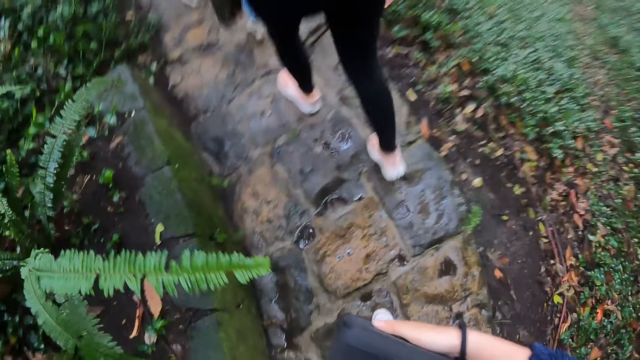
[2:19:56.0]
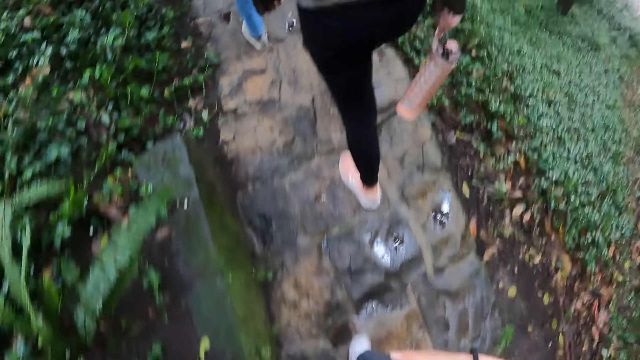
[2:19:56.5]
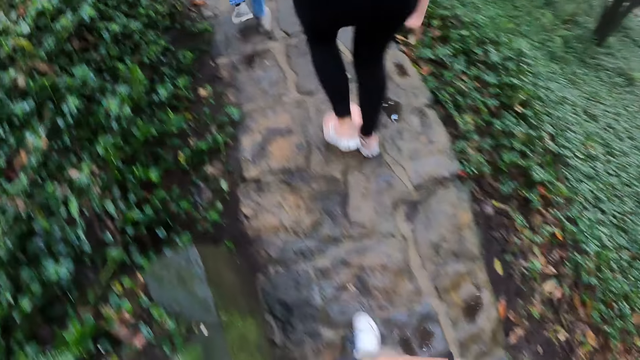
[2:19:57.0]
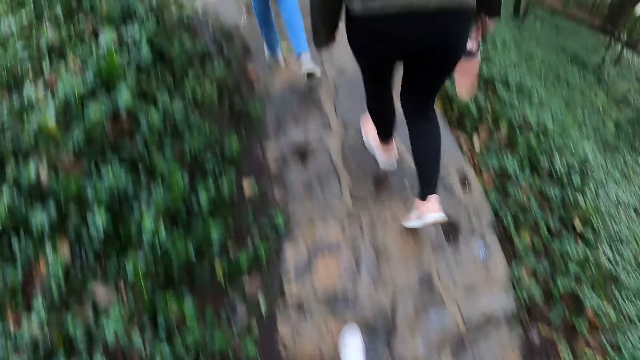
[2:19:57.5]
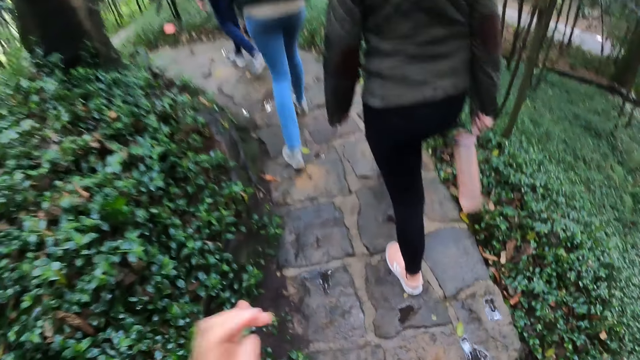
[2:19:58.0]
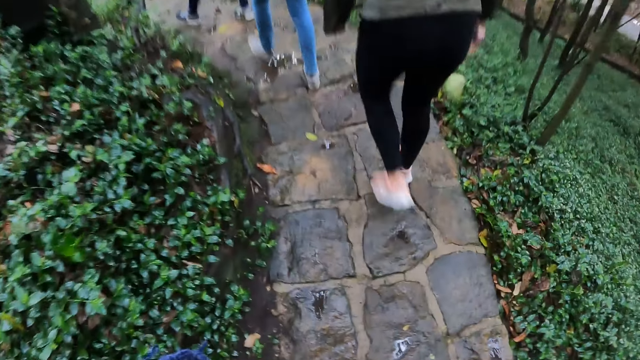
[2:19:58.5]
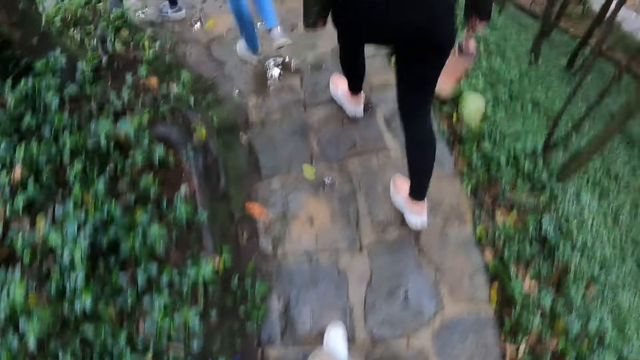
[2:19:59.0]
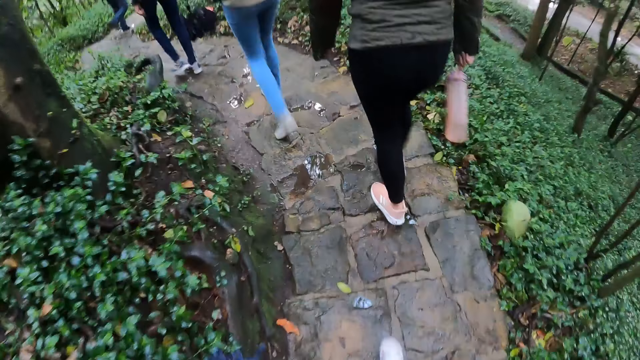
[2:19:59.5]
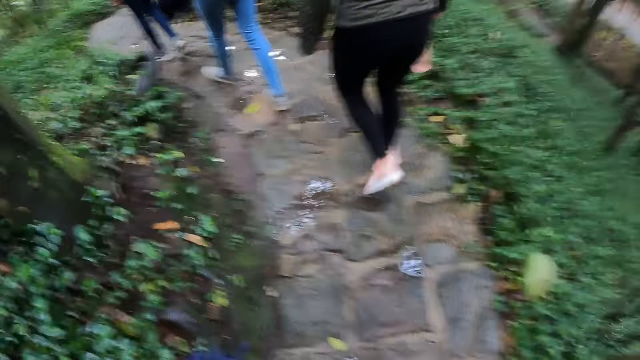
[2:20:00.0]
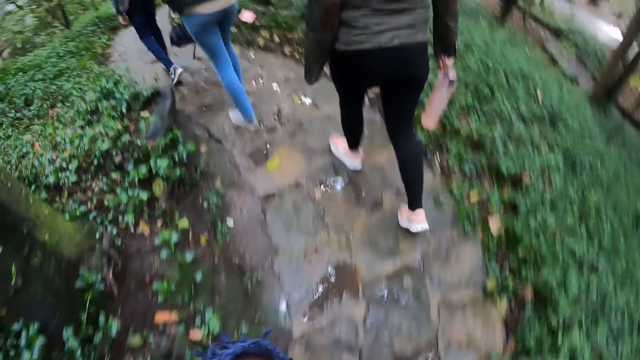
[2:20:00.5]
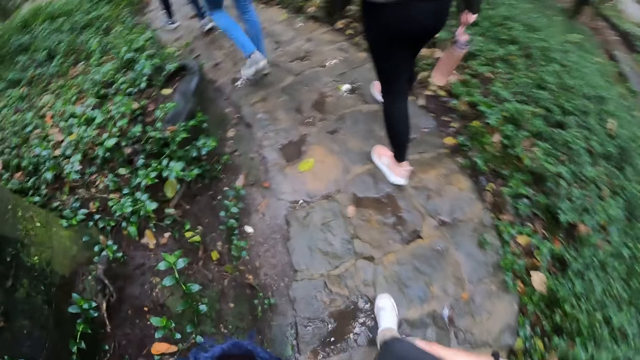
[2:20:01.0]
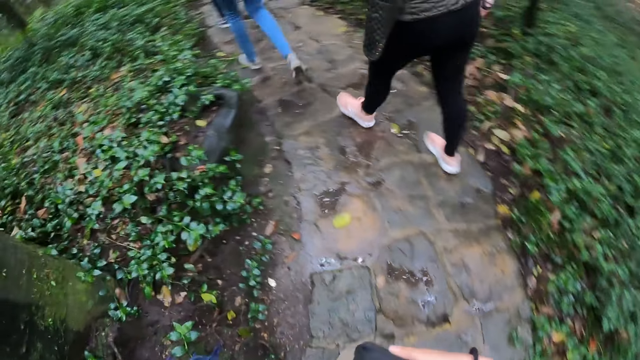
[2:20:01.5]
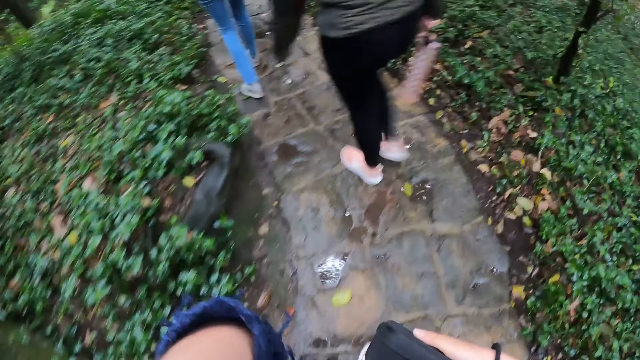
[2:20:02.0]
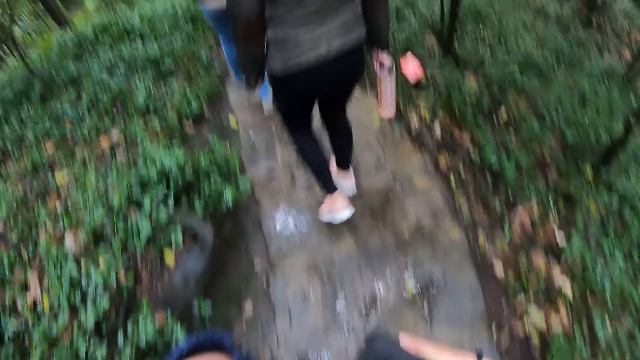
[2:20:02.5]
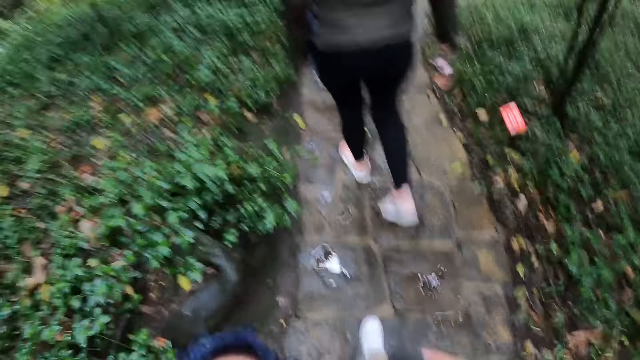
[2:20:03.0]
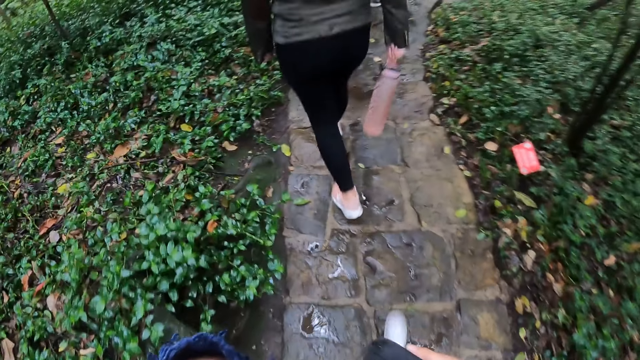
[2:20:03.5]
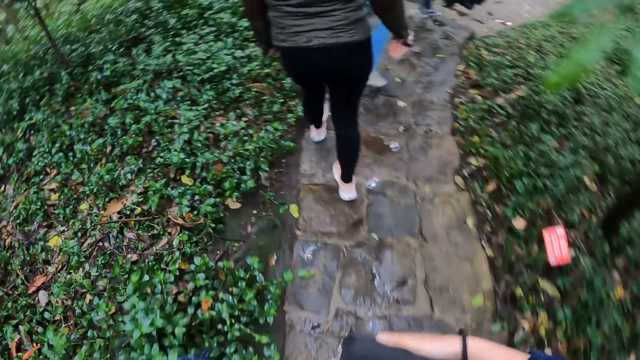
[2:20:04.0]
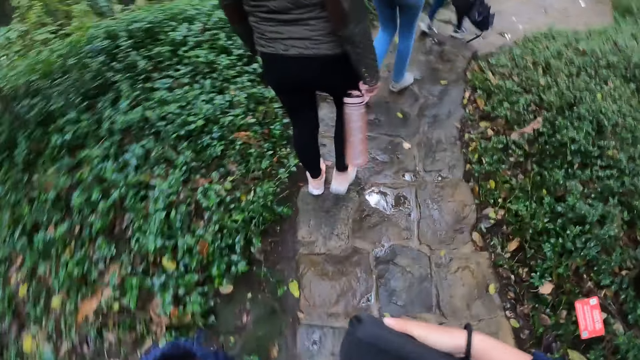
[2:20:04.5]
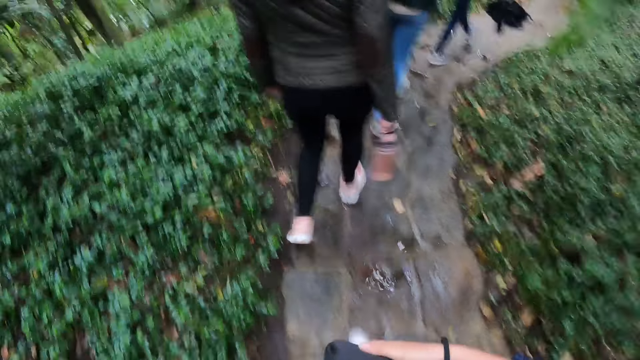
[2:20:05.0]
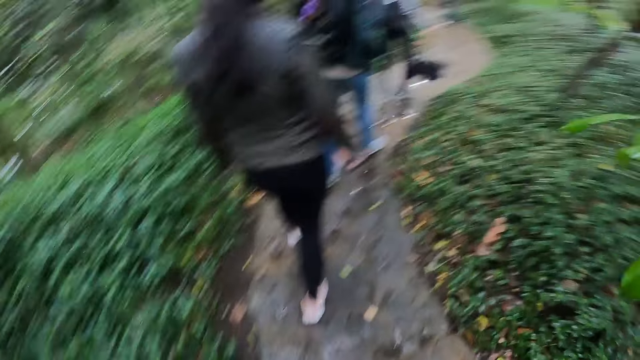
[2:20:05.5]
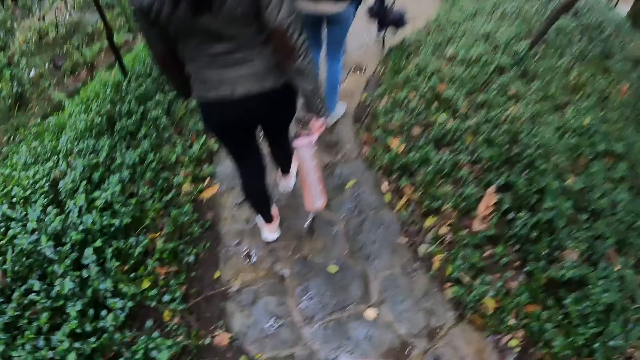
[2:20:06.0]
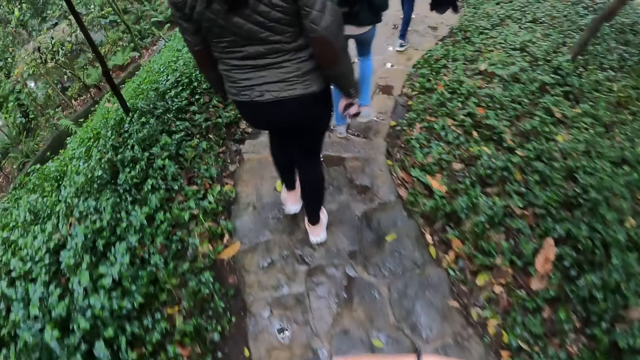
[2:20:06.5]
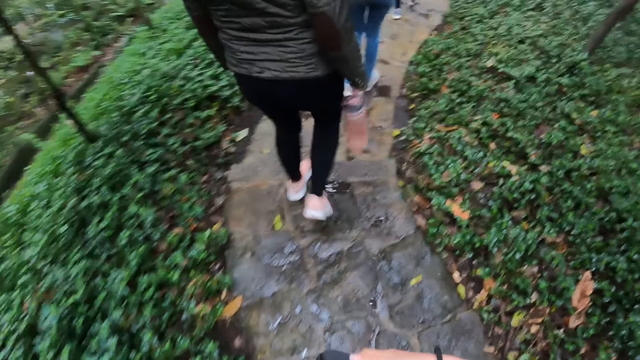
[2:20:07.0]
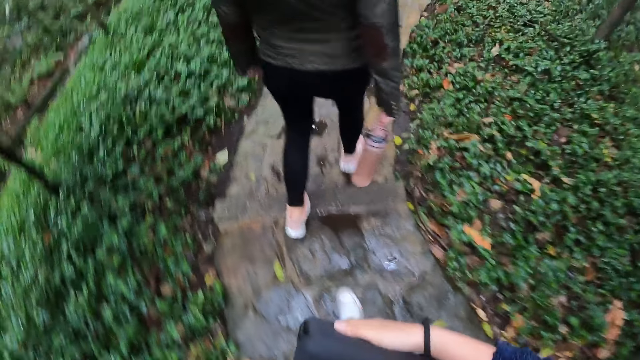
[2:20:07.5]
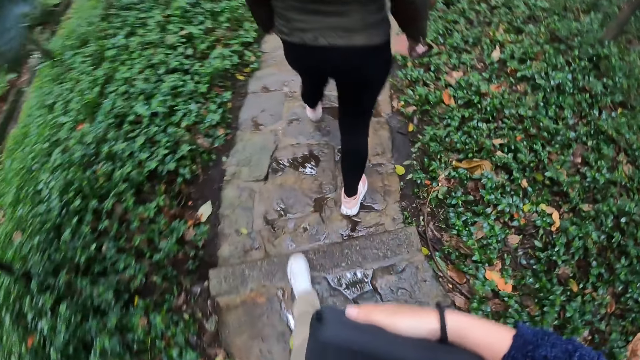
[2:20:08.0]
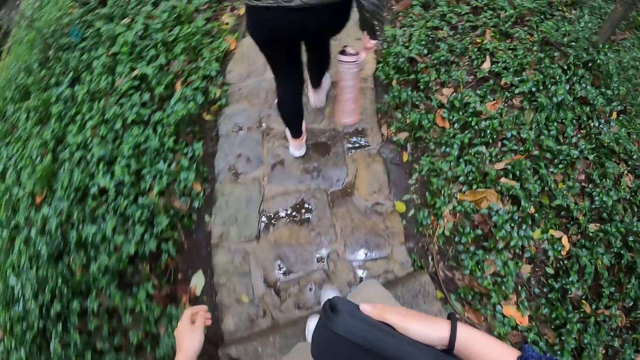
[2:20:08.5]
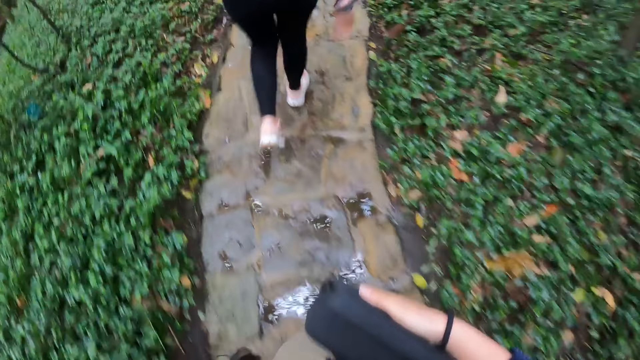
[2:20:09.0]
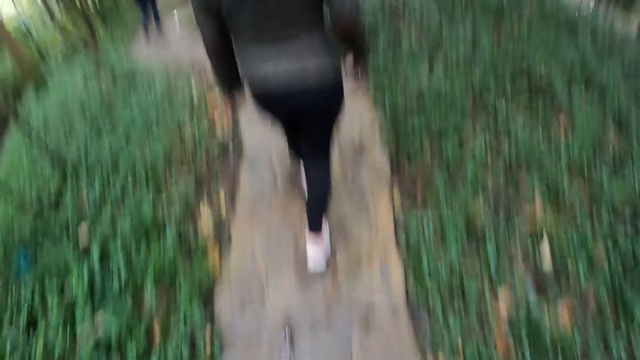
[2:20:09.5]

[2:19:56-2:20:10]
The camera wearer touches her face with her left hand. A woman walks down the stone pathway. Another woman walks down the stone pathway. A third woman walks down the stone pathway.

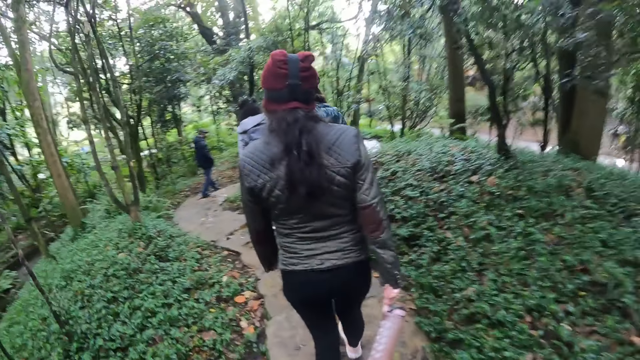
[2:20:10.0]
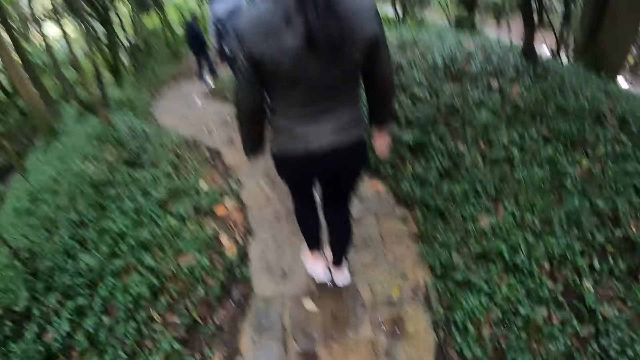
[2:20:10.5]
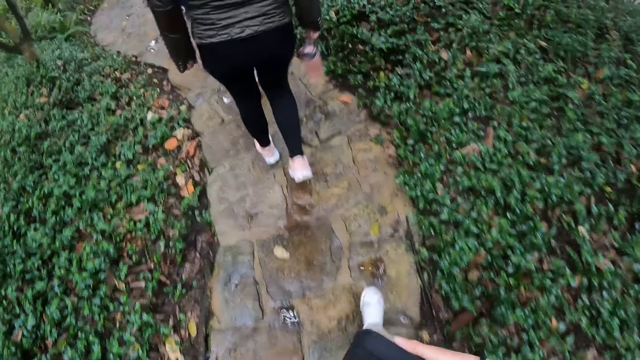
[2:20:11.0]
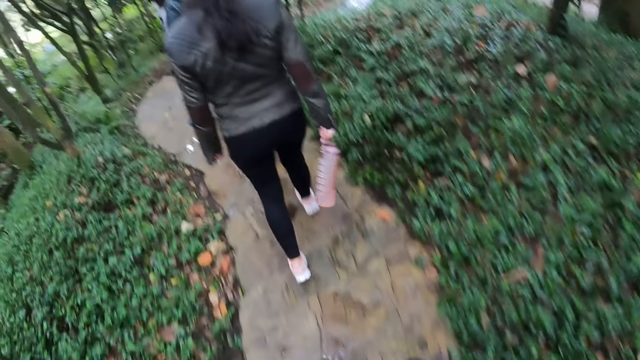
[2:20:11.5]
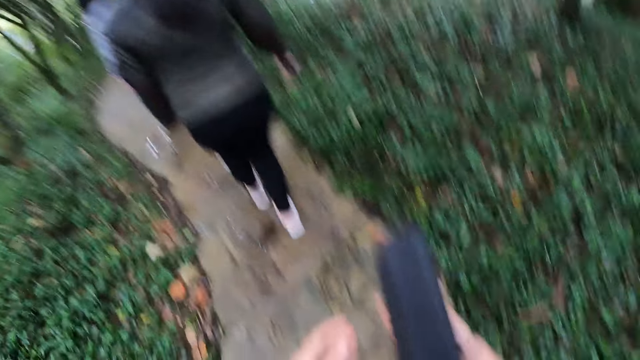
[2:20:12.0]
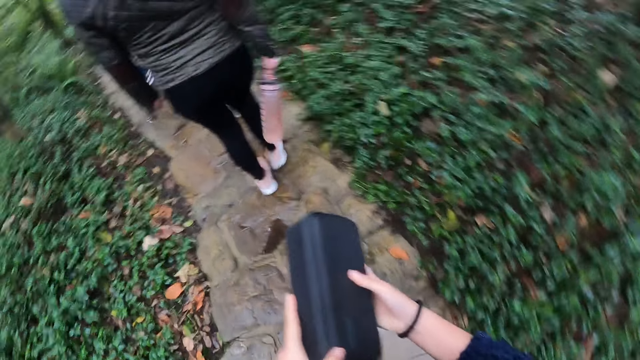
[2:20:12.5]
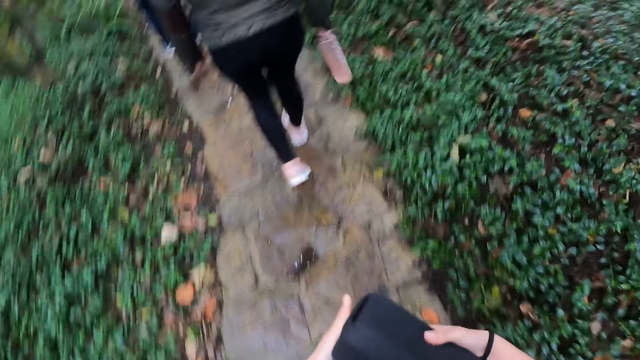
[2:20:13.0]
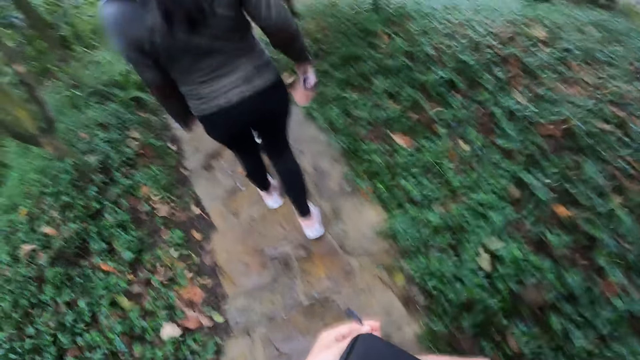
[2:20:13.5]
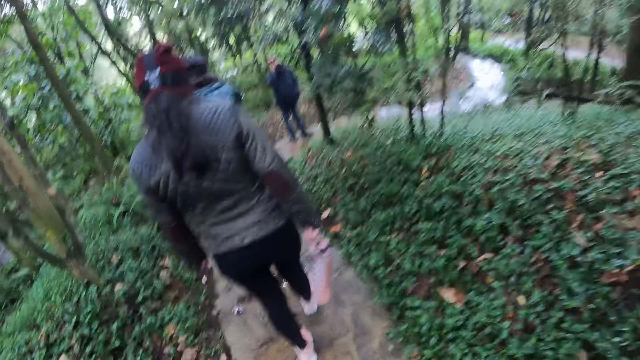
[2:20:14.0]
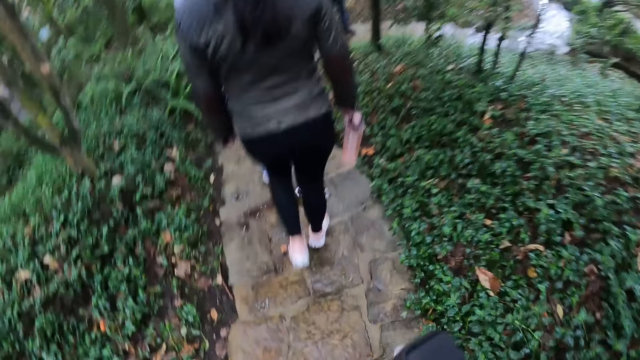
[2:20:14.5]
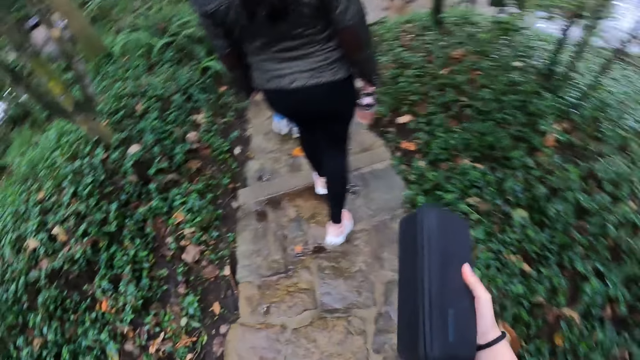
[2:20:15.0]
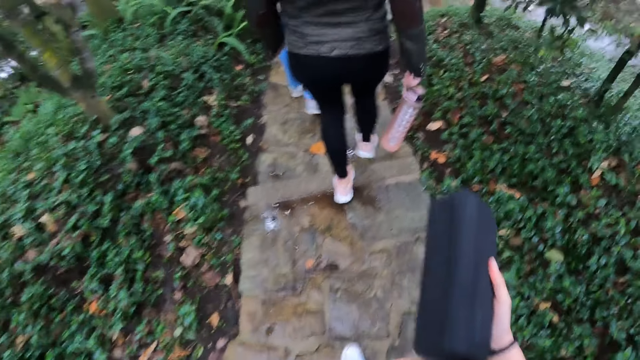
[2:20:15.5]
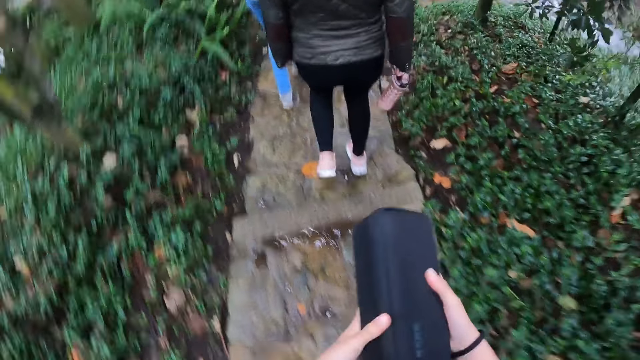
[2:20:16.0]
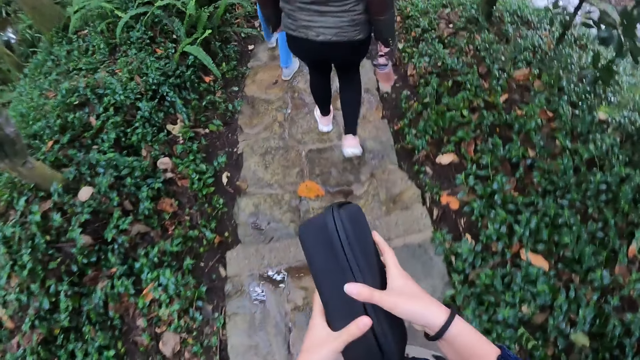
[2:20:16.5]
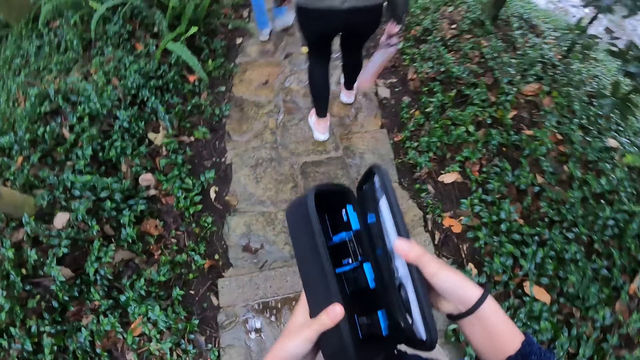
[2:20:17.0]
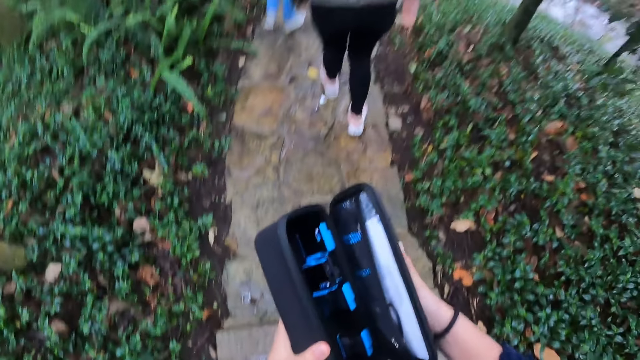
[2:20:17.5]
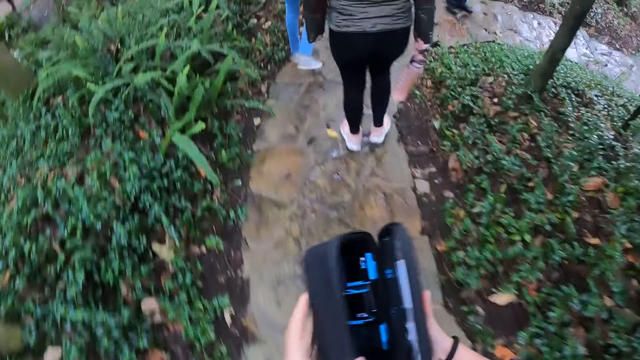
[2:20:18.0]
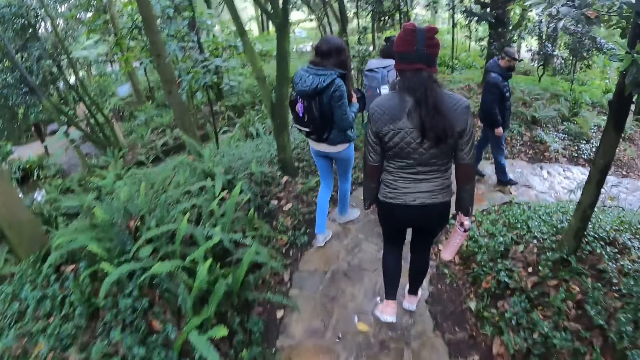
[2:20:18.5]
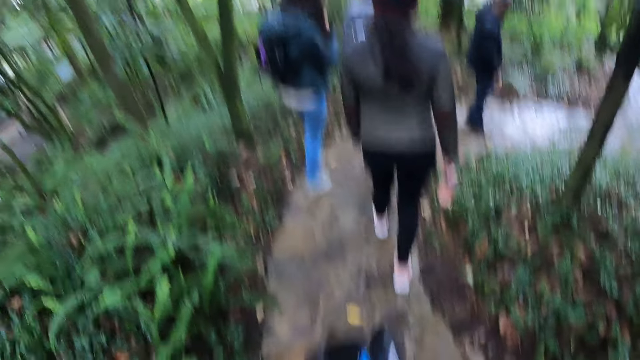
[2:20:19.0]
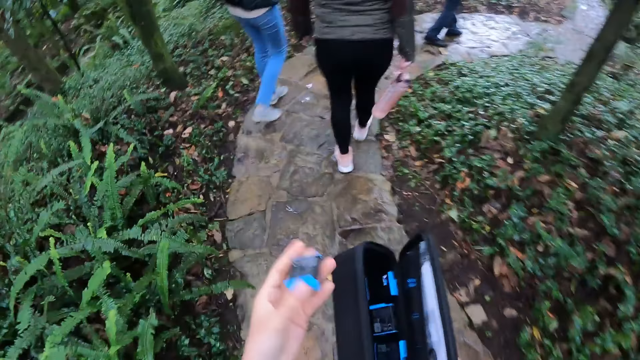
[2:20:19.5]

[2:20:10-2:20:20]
A man walks on the sidewalk. The camera wearer touches the purse in her right hand with her left hand. She unzips the zipper of the purse in her right hand with her left hand. She holds the purse in her right hand with her left hand. She opens the purse with both hands. The man walks on the stone pathway. The camera wearer takes a camera battery from the purse in her right hand with her left hand. Three women walk on the sidewalk. A woman touches her face with her right hand.
